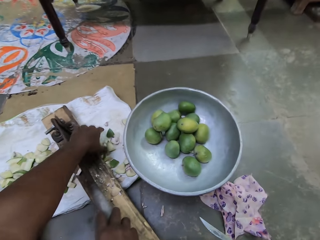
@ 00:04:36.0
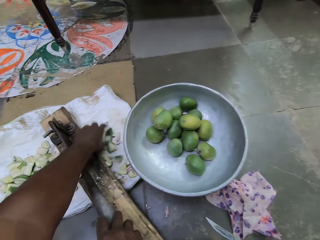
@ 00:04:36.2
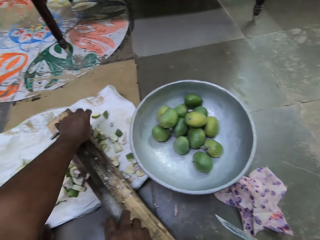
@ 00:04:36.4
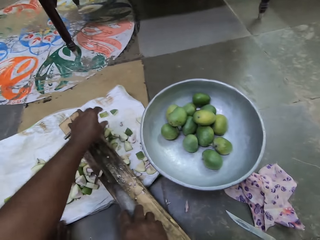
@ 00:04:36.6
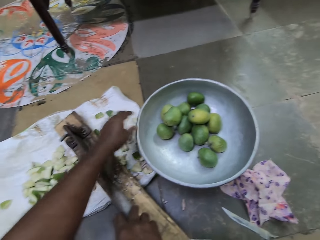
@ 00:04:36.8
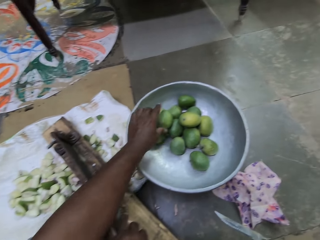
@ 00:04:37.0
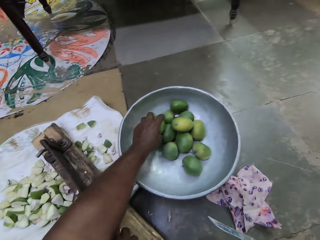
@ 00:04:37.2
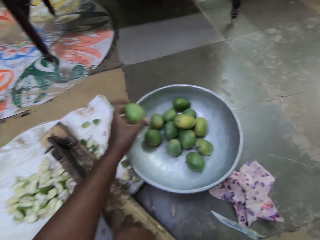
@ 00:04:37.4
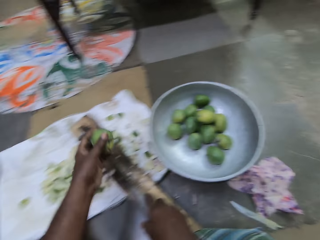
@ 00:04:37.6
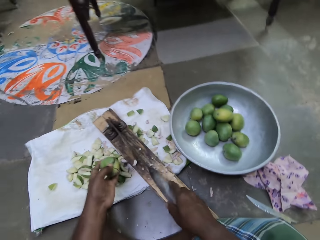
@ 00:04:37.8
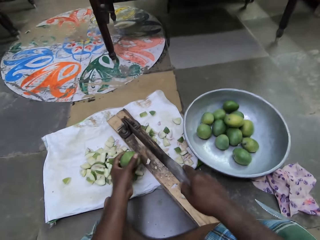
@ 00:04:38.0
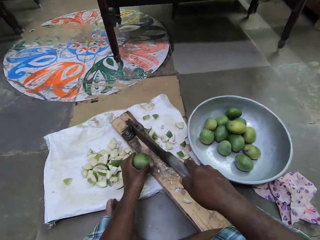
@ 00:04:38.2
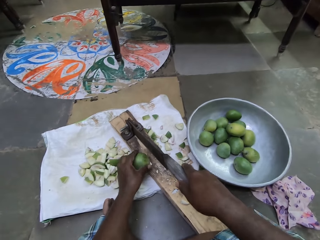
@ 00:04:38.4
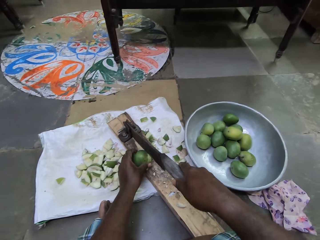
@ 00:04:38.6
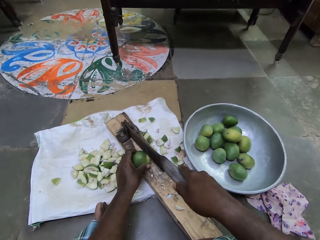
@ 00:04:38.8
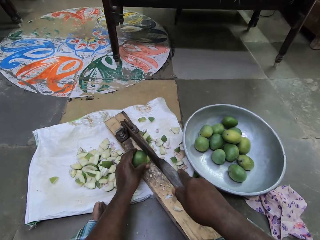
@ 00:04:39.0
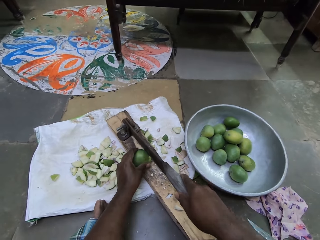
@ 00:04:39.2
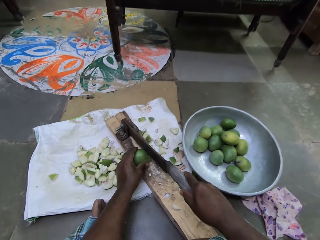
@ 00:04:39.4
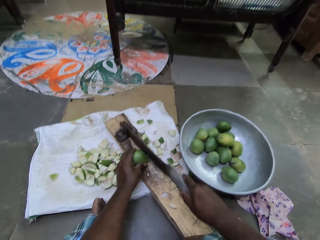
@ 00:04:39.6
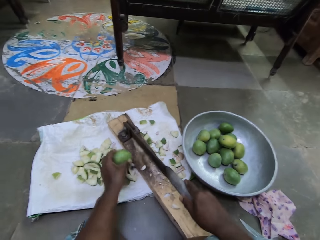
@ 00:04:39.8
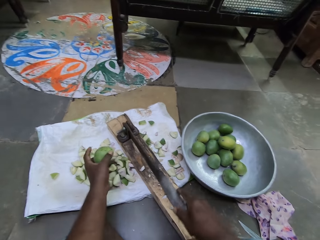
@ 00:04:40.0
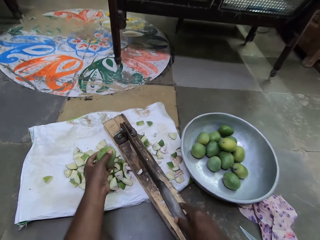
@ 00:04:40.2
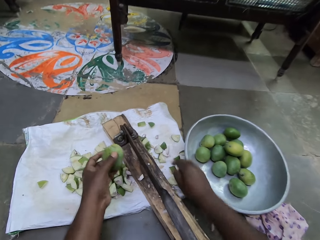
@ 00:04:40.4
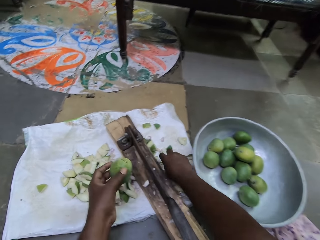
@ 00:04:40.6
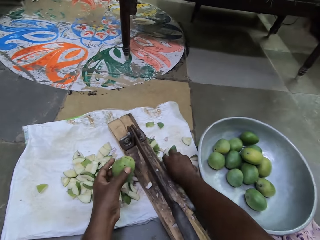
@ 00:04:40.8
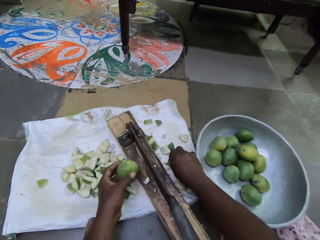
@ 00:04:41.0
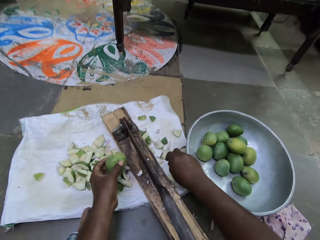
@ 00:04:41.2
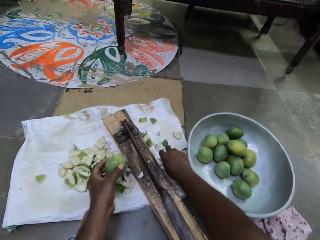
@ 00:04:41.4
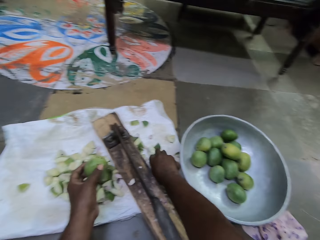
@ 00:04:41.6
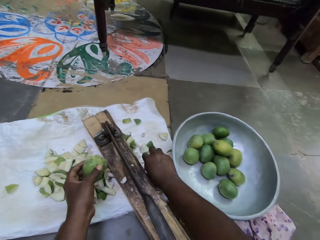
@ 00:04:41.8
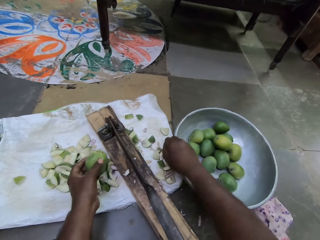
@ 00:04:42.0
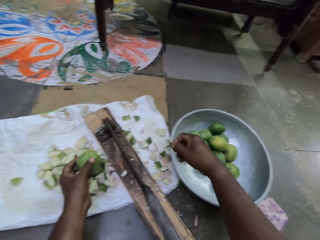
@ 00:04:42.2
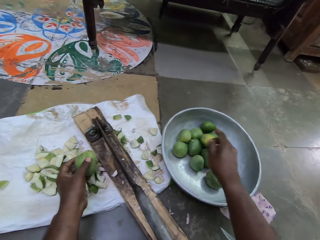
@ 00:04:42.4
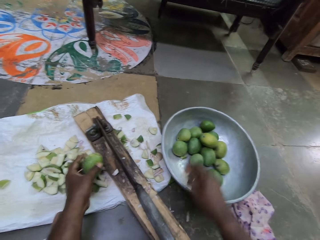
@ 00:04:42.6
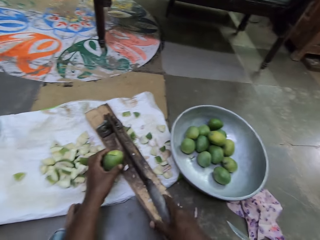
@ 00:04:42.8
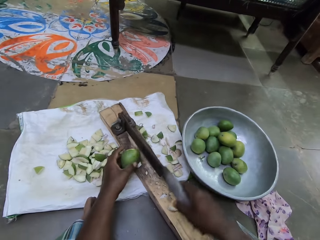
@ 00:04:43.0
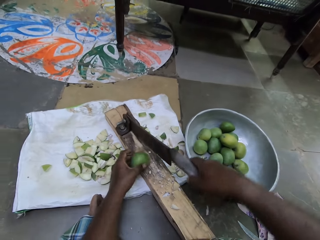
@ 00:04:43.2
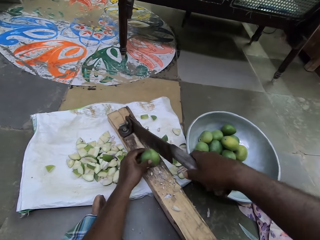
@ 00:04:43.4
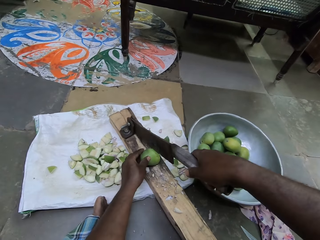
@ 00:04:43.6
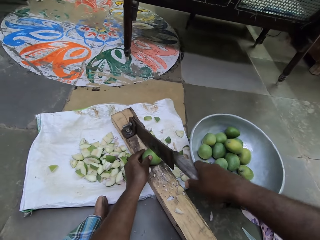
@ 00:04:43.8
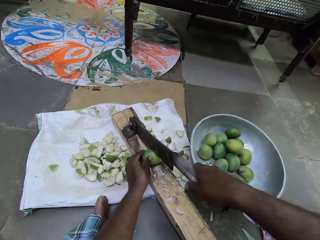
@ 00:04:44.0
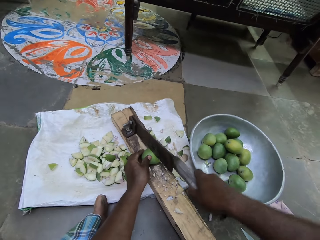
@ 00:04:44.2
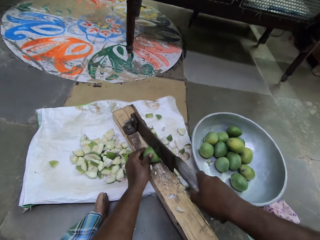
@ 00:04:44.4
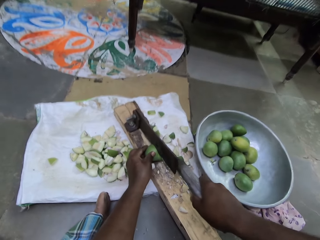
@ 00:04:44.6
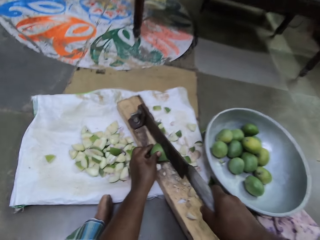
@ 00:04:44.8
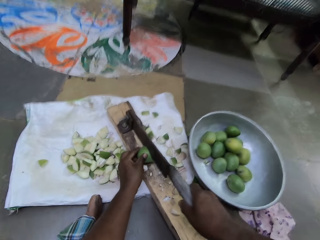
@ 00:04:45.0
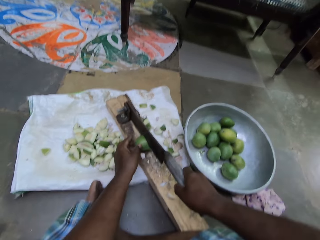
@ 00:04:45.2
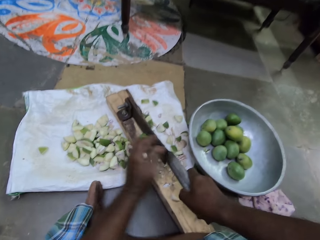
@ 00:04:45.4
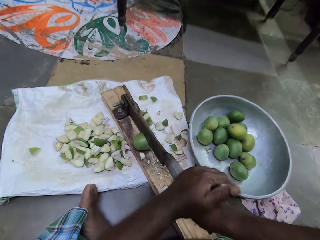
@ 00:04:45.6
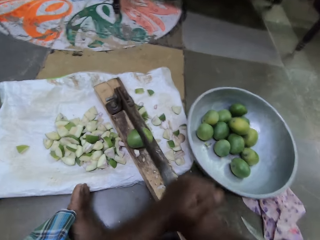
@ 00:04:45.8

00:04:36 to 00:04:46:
The camera wearer picks a mango from a bowl on the ground with his left hand. He places the mango in his left hand on the base of the laminate floor cutter. He cuts off the stalk of the mango with the laminate floor cutter in his right hand. He picks the stalk of the mango on the sack underneath the laminate floor cutter with his right hand. He places the stalk of the mango in his right hand into the bowl on the ground. He places his right hand on the laminate floor cutter on the ground. He places the mango in his left hand on the base of the laminate floor cutter with his left hand. He cuts the fruit.

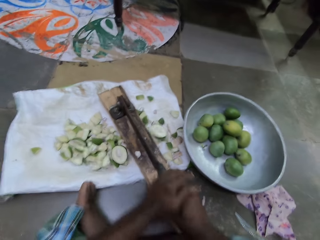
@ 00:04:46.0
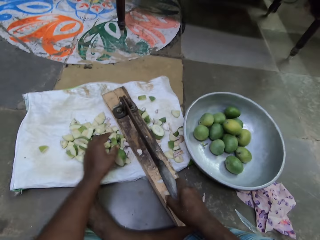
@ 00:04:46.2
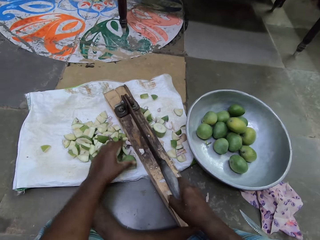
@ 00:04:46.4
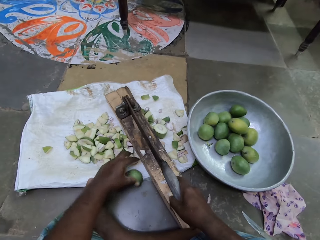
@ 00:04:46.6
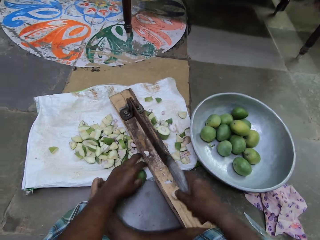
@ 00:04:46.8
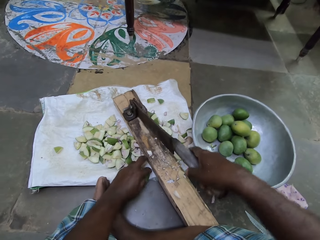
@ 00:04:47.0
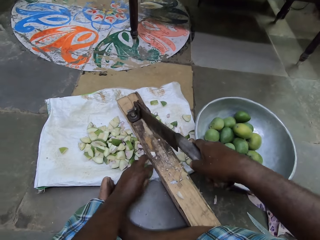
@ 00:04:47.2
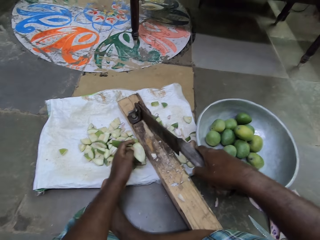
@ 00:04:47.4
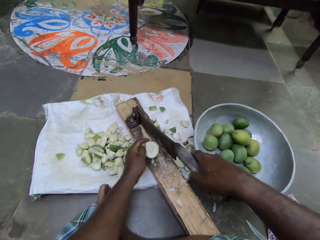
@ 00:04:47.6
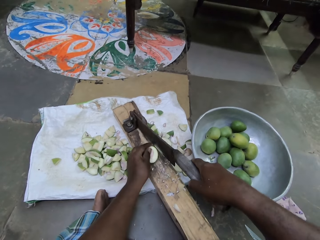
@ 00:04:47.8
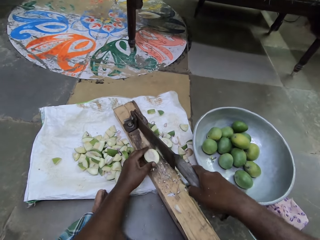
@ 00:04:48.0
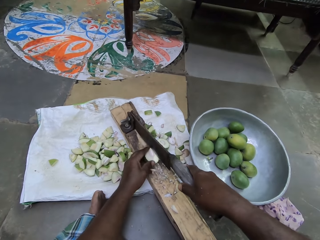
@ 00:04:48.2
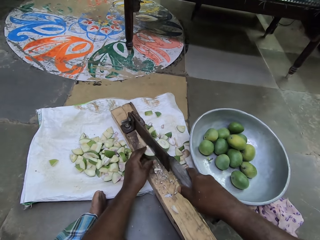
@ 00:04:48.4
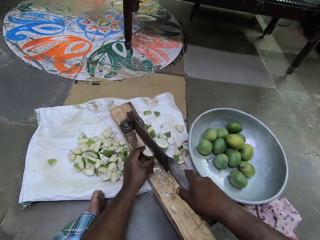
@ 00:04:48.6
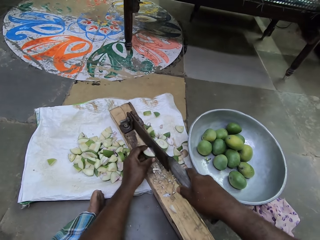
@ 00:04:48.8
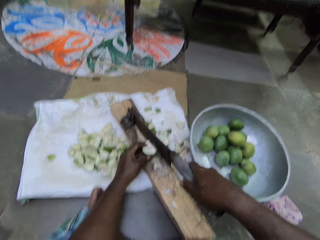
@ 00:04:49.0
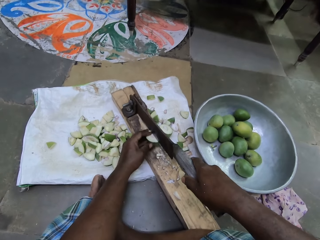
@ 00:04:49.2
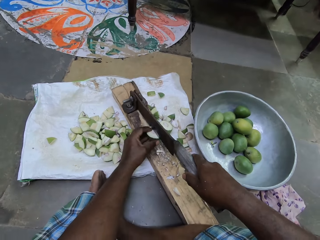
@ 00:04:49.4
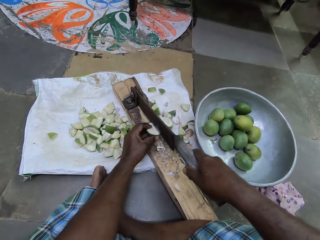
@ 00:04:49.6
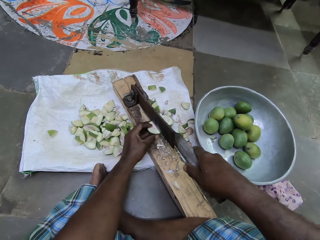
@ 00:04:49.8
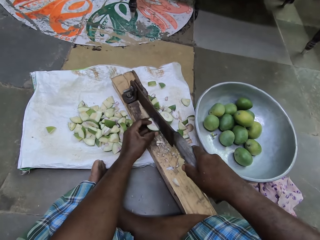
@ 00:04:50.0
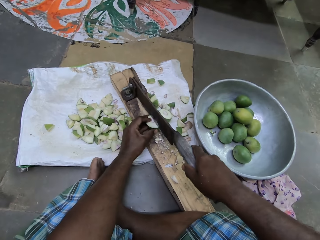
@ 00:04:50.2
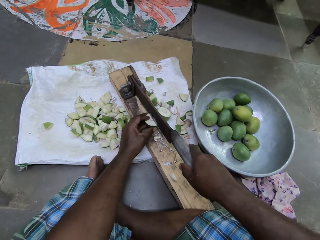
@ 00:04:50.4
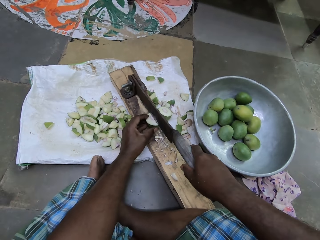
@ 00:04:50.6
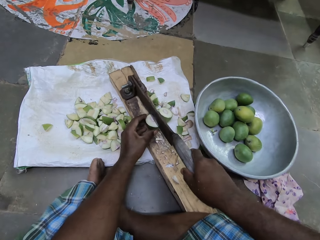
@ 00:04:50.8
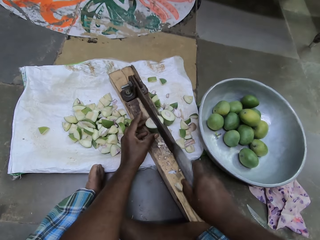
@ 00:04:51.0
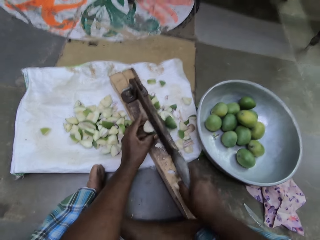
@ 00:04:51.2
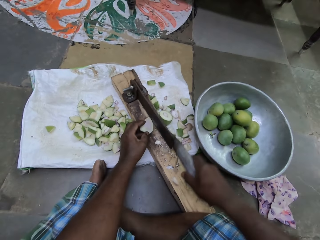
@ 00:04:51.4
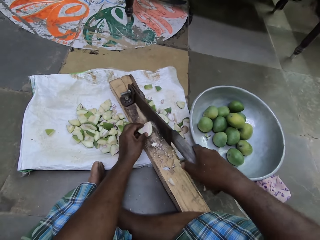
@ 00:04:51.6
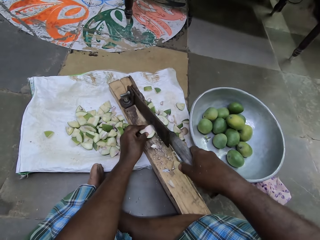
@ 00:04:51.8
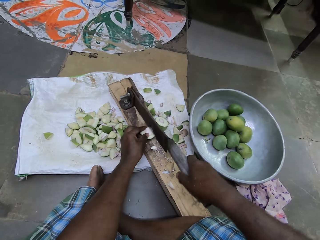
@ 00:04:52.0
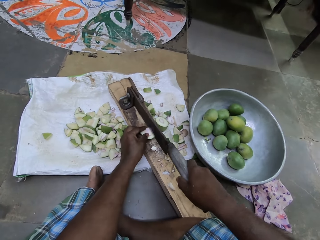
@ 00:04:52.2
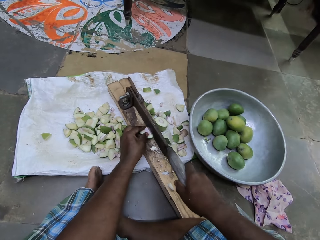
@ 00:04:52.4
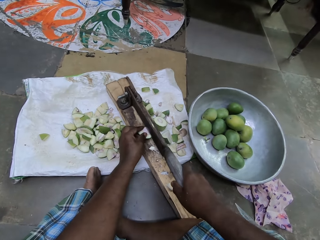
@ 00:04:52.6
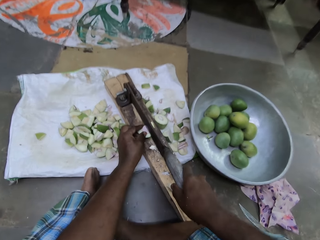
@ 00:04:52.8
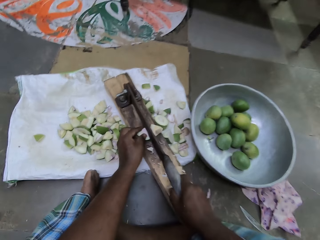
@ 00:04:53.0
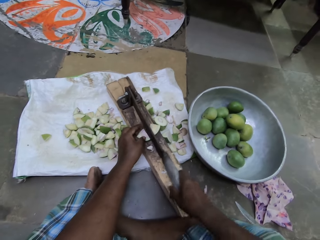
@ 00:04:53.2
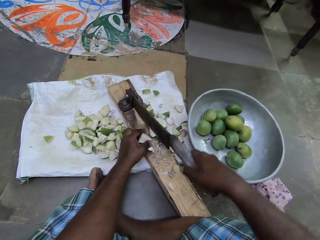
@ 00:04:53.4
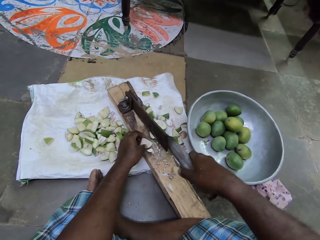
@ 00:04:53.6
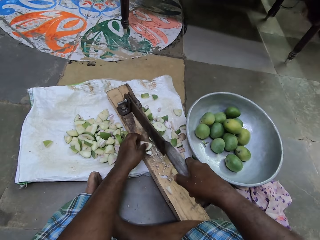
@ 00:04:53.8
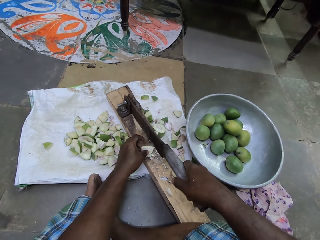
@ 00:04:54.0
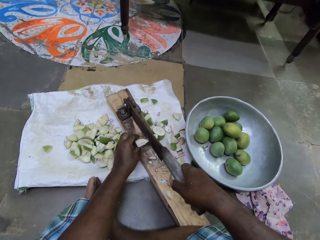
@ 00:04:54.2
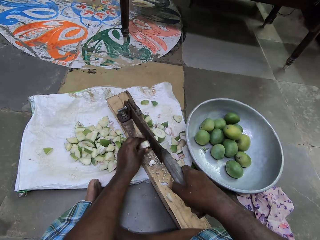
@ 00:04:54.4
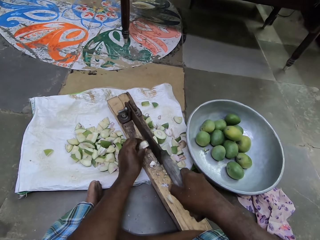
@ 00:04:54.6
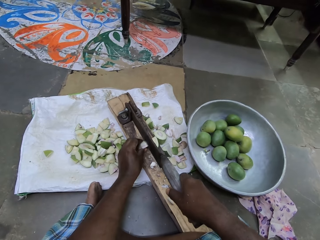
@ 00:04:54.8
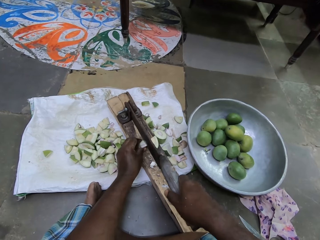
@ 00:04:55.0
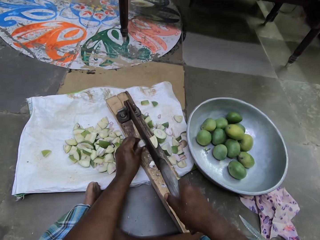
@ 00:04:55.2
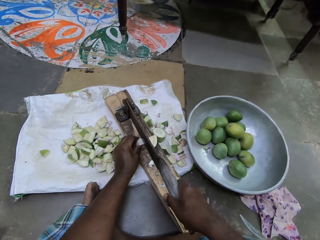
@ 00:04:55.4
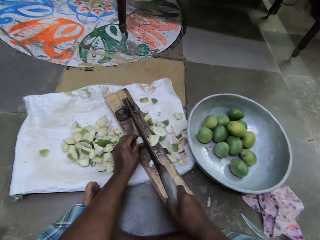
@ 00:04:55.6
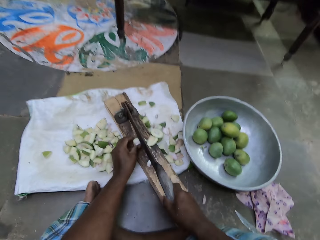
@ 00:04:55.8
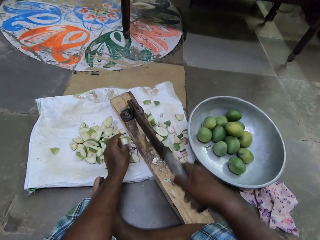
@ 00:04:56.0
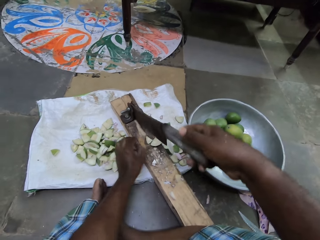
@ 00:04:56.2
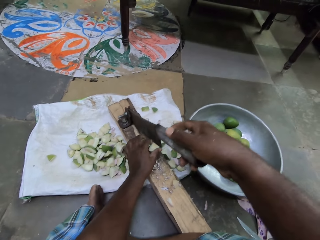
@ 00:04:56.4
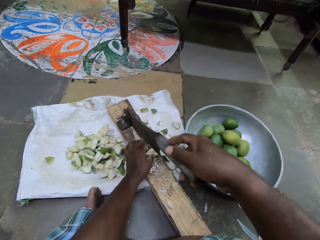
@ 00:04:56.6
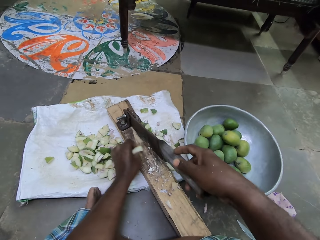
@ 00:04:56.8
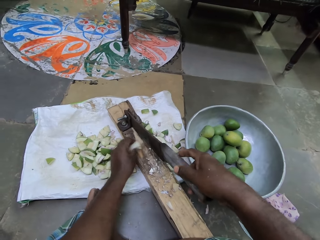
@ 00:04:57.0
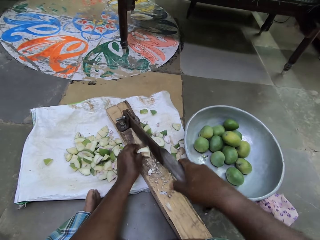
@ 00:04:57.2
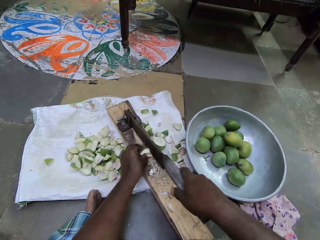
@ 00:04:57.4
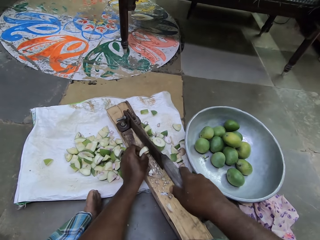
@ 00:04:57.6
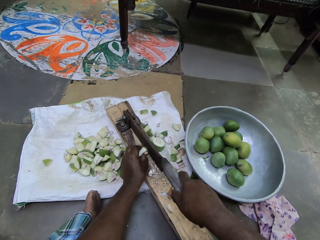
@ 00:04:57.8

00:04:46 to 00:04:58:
The camera wearer lifts the handle of the fruit cutter with his right hand. He picks a piece of the mango from the floor with his left hand. He places the piece of mango on the fruit cutter with his left hand. He cuts the piece of mango on the fruit cutter with his right hand. He places the piece of mango on the fruit cutter with his left hand. He cuts the piece of mango on the fruit cutter with his right hand. He places the piece of mango on the fruit cutter with his left hand. He cuts the piece of mango on the fruit cutter with his right hand. He drops the piece of mango on the sack with his left hand. He places a piece of mango on the fruit cutter with his left hand.
